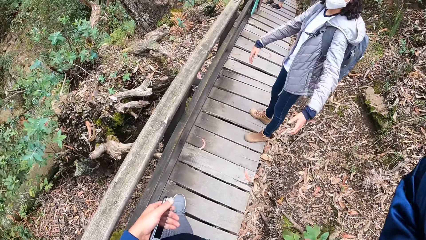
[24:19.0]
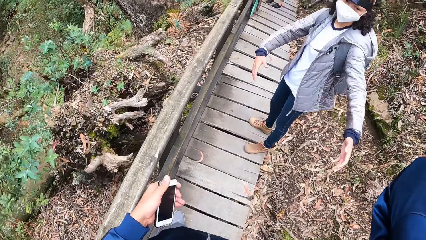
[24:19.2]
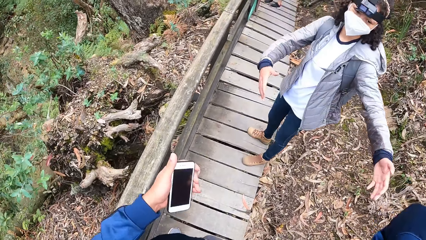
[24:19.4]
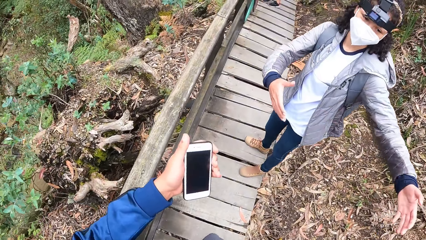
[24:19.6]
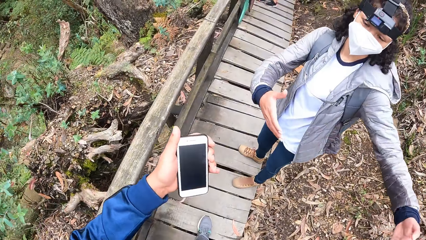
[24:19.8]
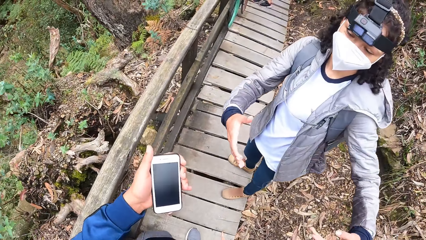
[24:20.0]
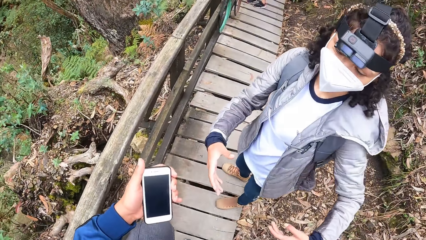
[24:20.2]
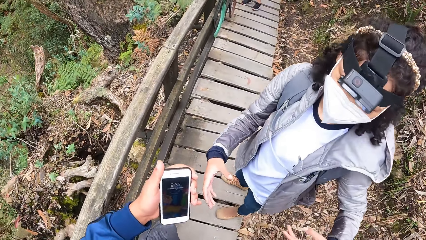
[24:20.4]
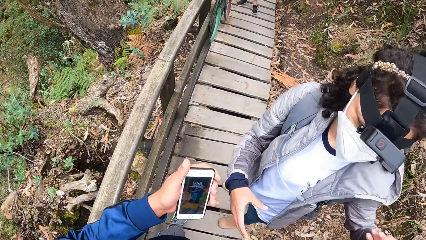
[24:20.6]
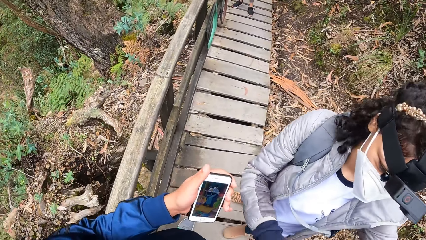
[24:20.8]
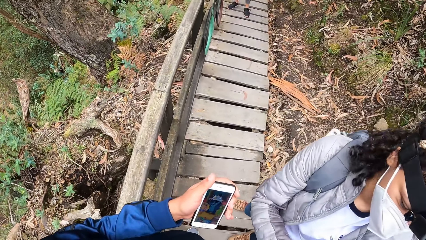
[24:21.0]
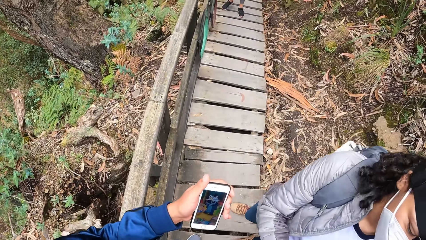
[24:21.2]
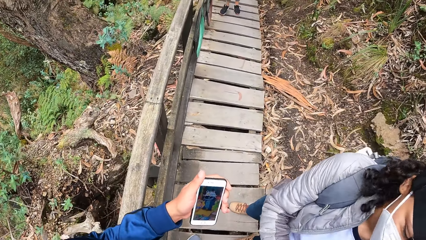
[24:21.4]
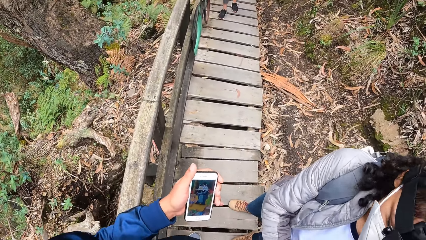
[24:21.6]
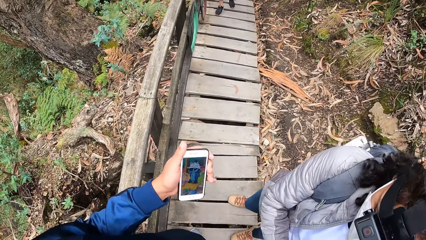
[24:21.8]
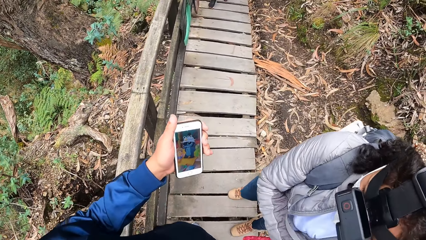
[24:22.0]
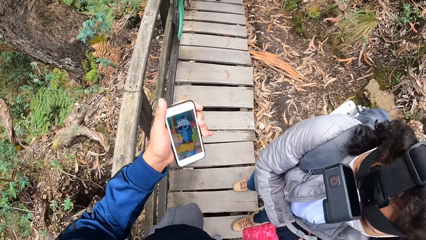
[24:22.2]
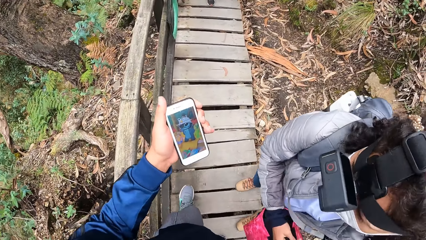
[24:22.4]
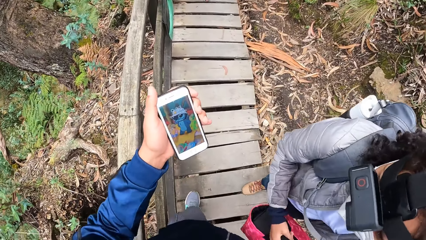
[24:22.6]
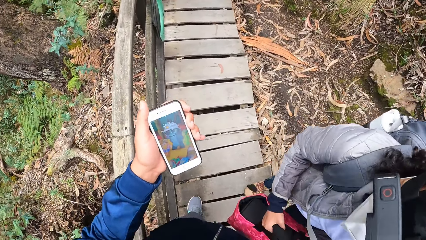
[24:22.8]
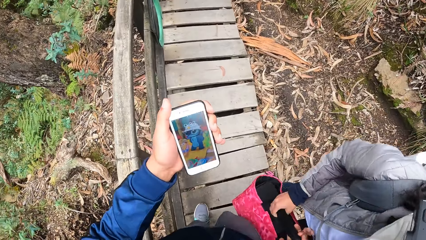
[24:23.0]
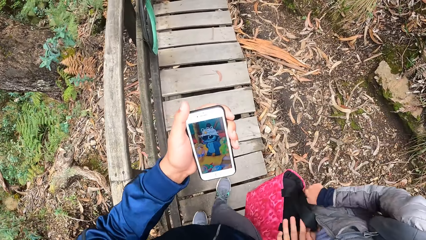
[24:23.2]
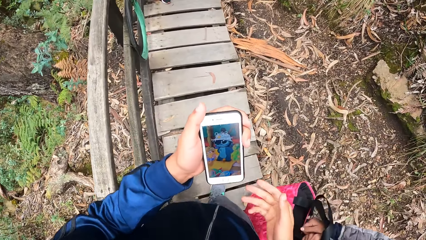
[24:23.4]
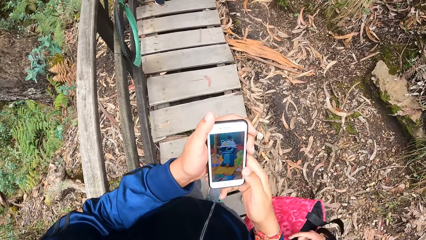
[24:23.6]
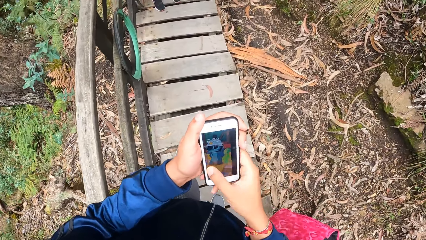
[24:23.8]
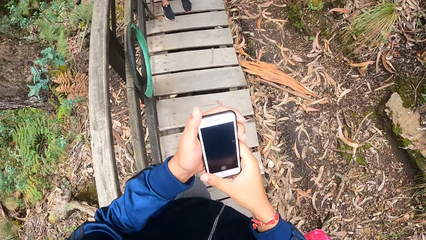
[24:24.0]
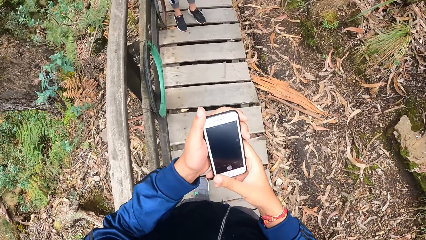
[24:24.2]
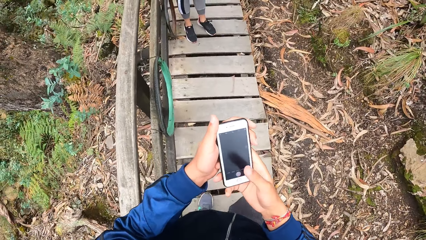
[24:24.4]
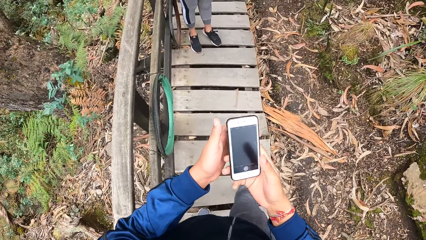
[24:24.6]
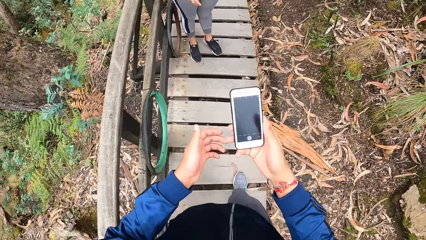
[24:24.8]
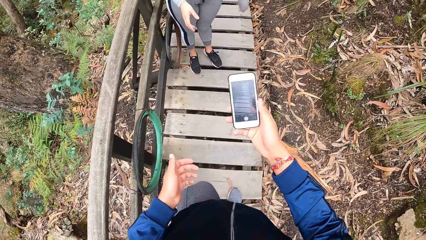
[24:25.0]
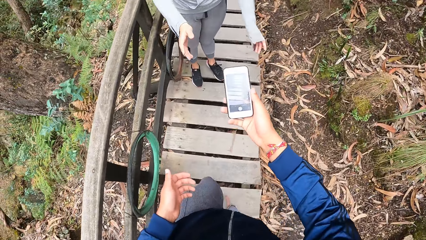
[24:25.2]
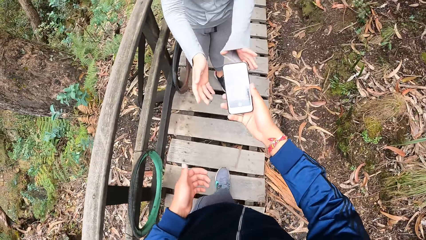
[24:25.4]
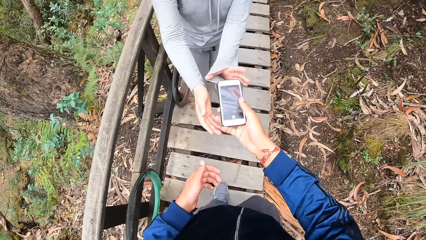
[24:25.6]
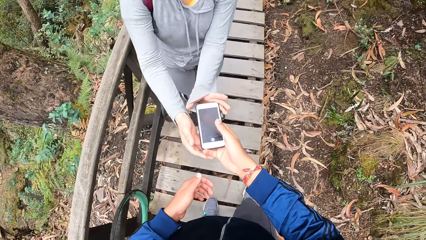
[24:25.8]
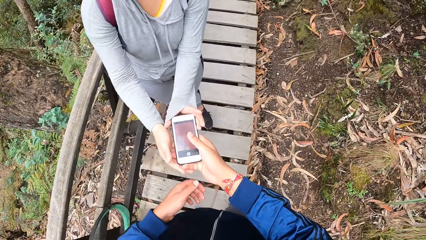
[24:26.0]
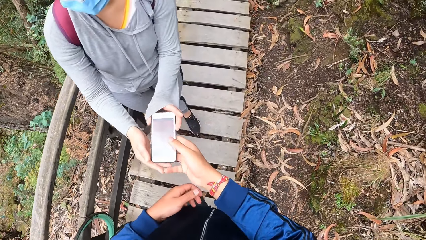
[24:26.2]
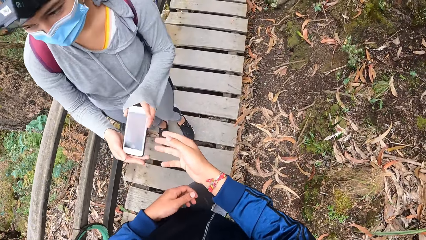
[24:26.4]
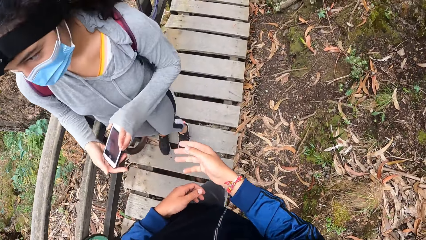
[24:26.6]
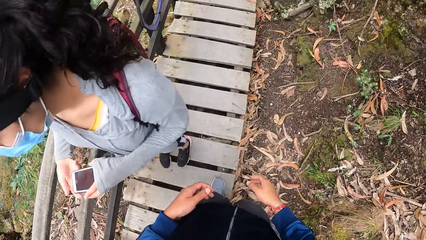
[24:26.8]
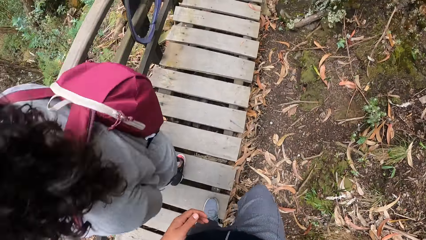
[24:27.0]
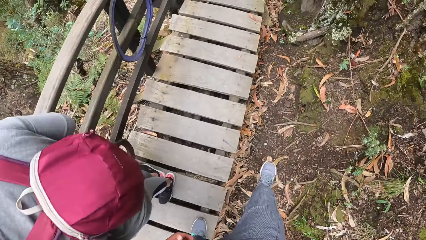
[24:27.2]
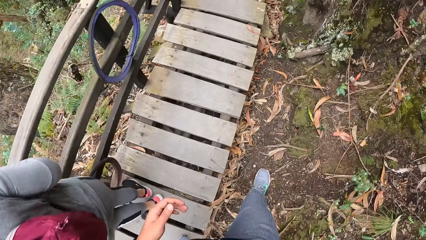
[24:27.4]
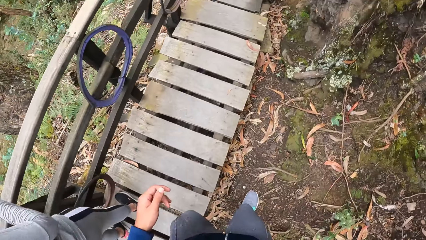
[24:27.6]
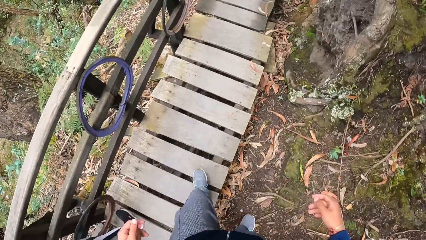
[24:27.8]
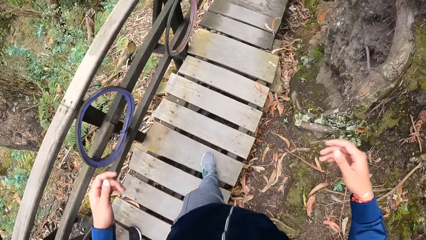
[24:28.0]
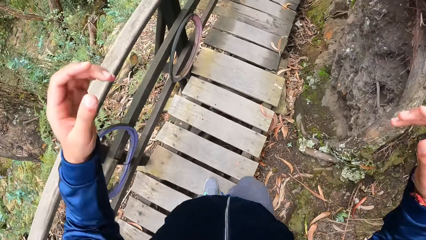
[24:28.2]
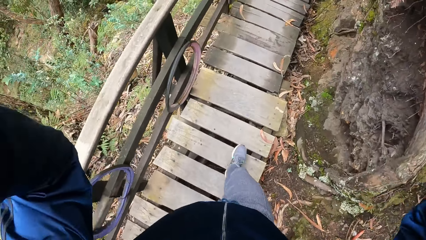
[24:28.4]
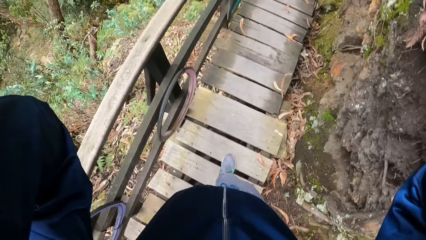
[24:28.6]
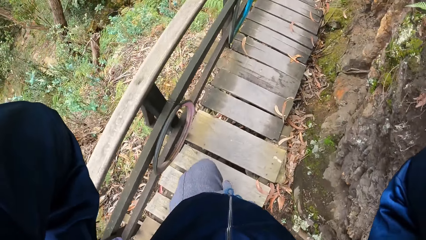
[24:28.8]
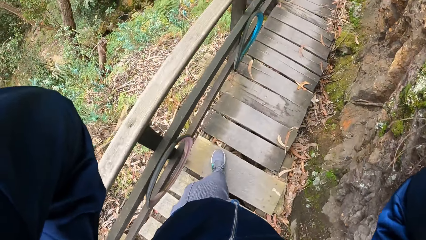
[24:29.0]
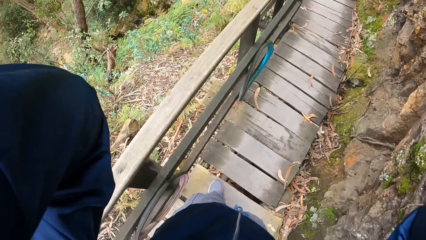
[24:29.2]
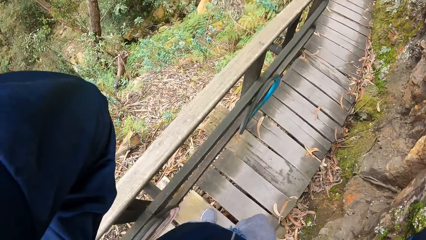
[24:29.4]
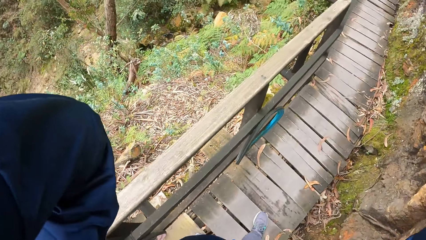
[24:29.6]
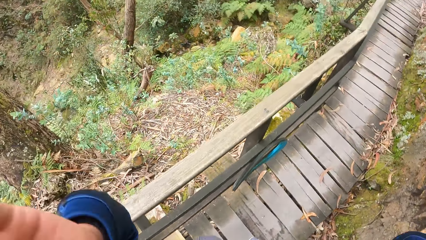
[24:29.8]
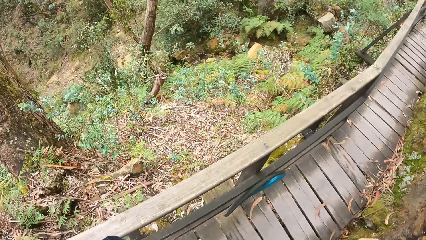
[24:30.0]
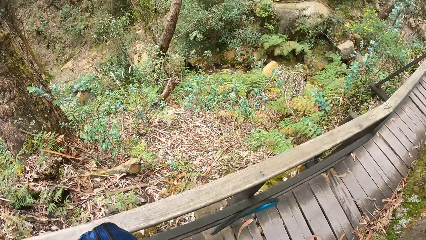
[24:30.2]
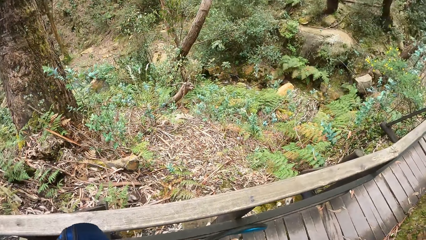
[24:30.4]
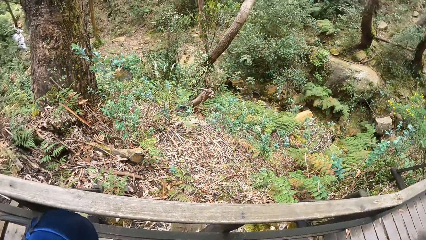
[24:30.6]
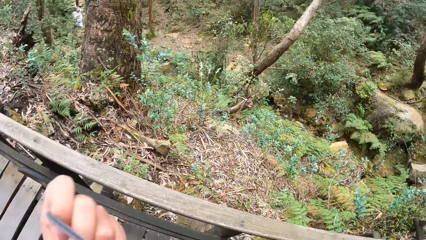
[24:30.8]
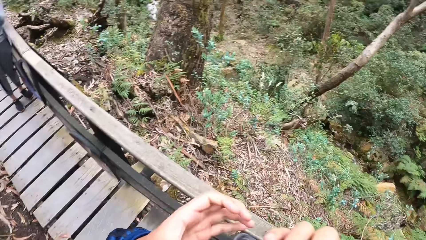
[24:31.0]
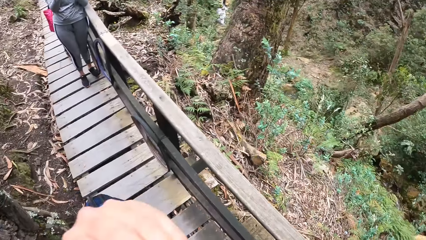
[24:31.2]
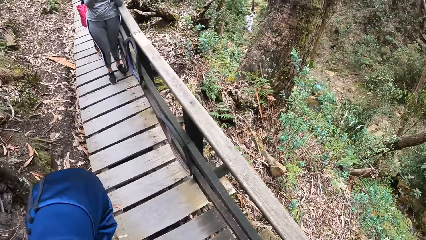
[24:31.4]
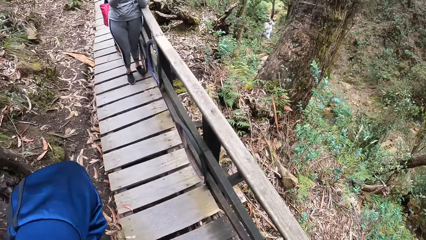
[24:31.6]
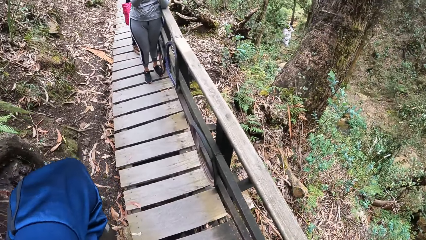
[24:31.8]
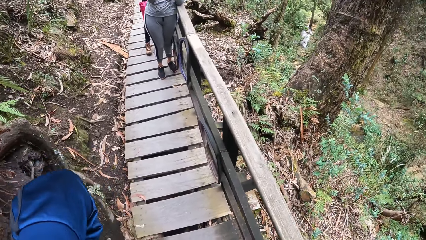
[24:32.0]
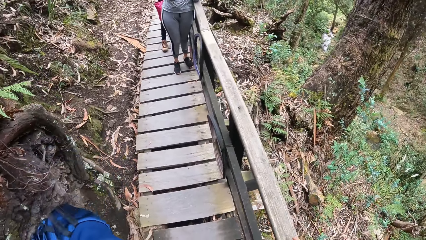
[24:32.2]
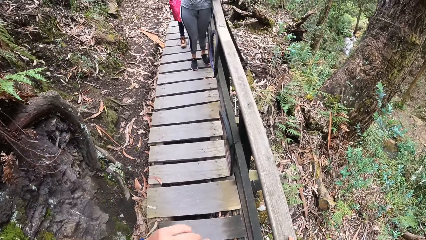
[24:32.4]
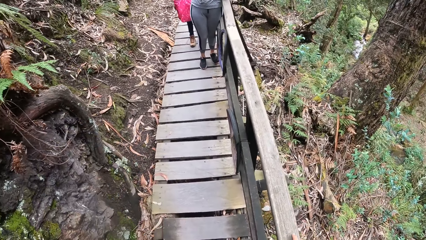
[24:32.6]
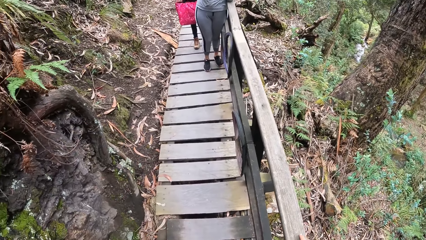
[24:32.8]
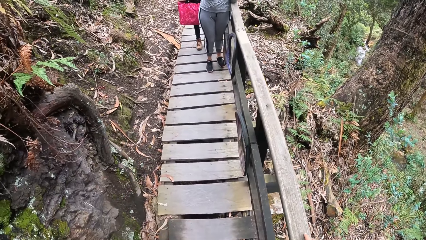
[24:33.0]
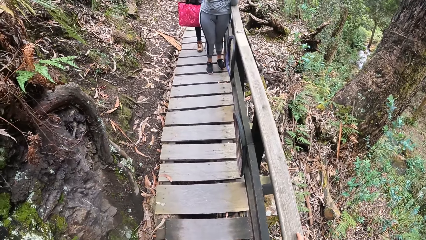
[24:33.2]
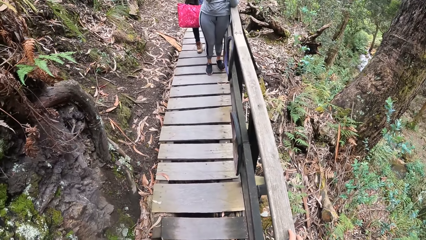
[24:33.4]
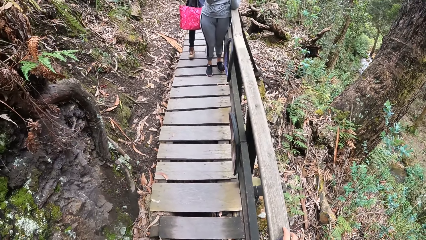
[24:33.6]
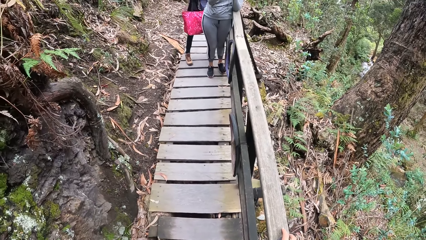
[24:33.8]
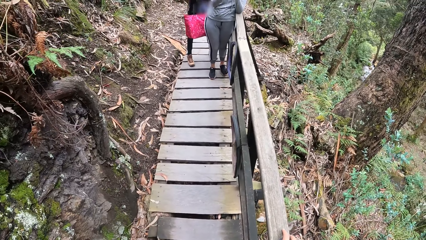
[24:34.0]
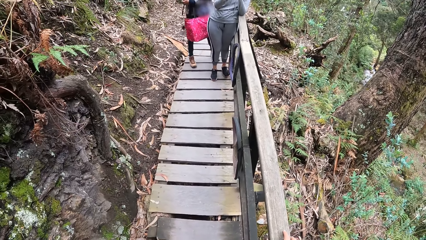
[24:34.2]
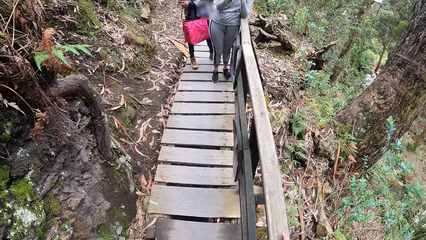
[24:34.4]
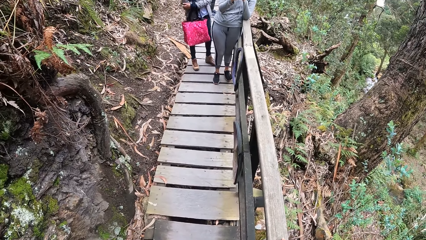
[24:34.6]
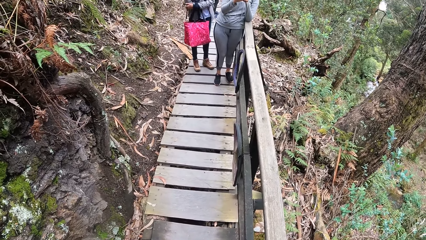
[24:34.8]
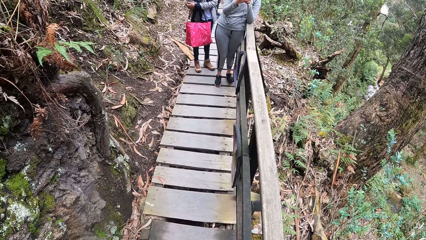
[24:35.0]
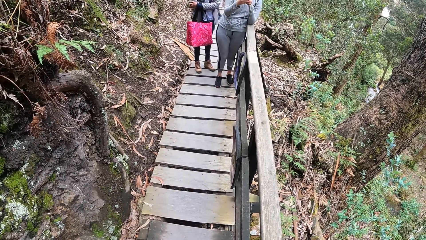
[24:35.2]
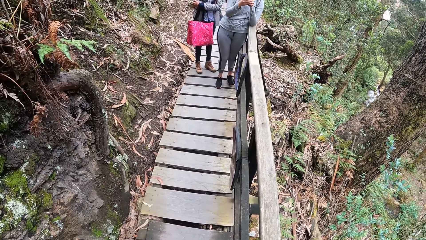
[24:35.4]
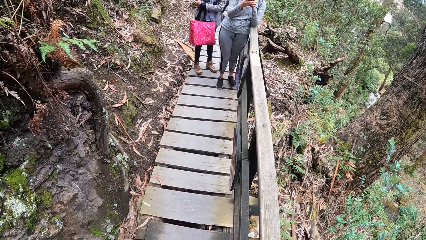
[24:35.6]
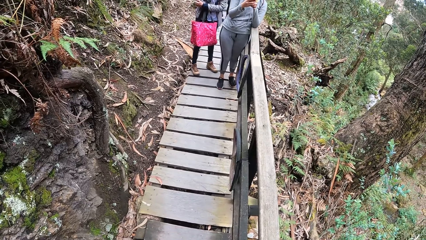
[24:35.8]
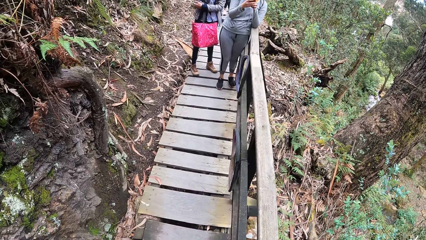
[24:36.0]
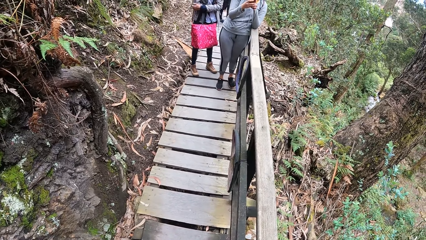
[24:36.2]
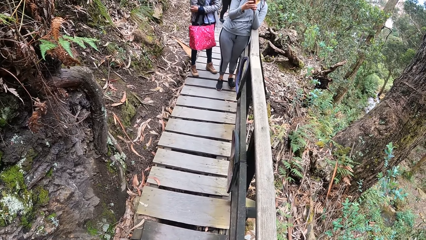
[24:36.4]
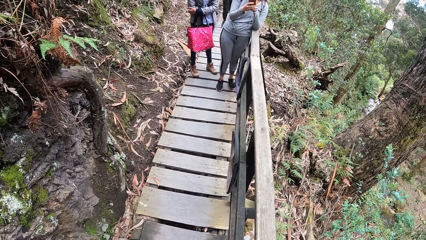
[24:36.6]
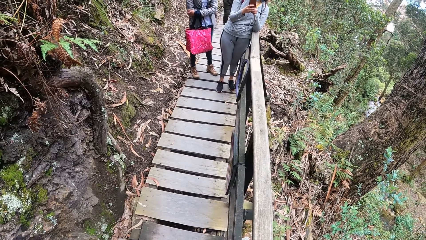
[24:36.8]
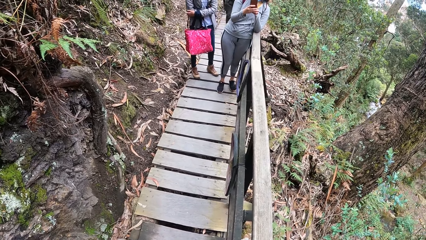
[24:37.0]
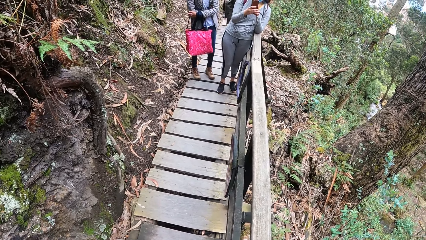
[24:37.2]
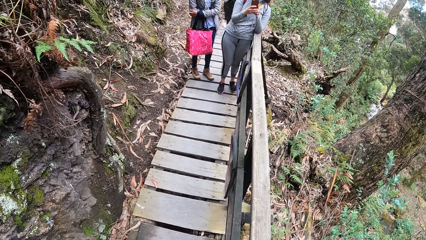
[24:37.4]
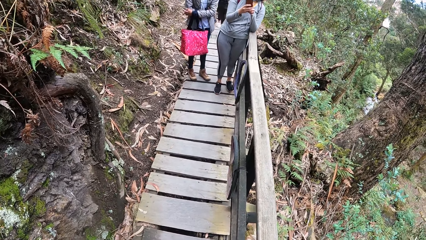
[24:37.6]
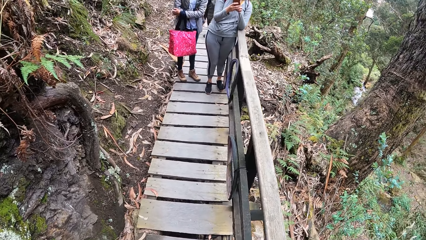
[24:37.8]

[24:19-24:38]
The camera wearer gives a woman a bag with his right hand. He walks on the wood path. He holds the phone with both hands and swipes the phone. He passes the phone to another woman with his right hand. He fixes the camera, turns around and looks around. The other woman holds the phone.
